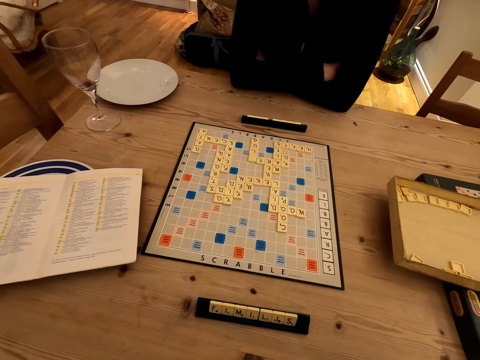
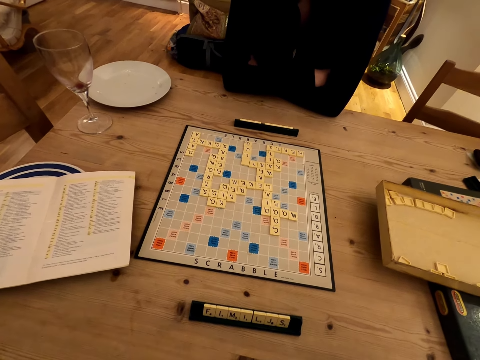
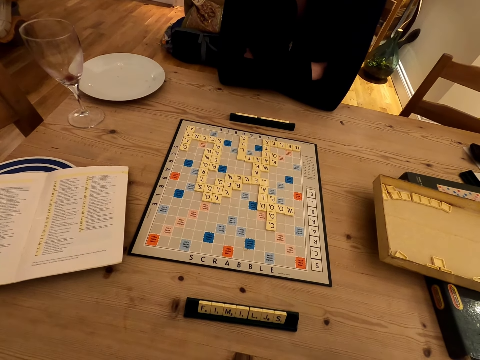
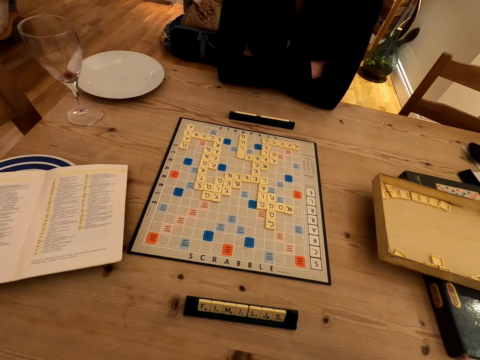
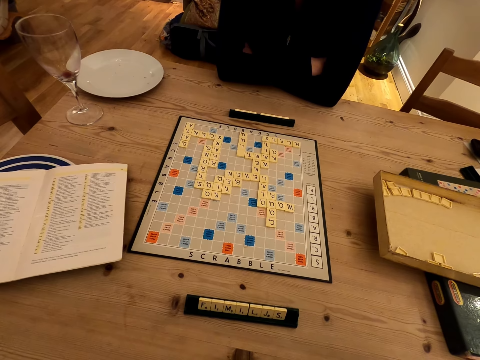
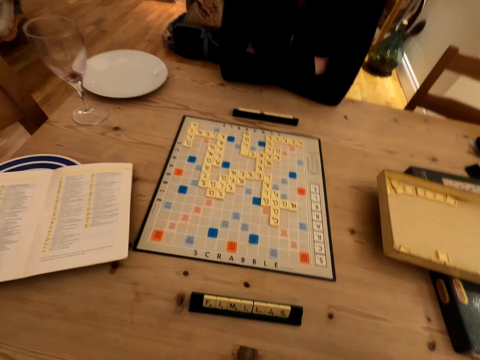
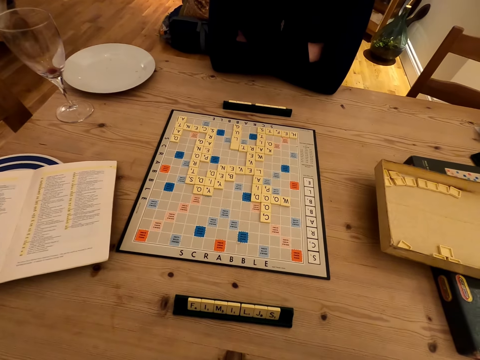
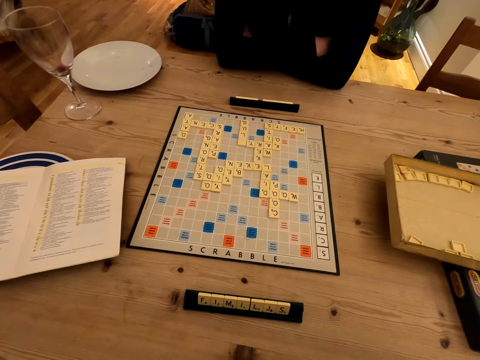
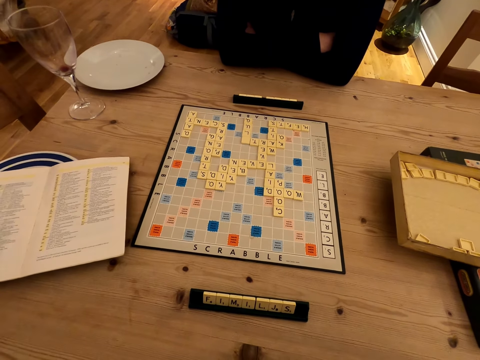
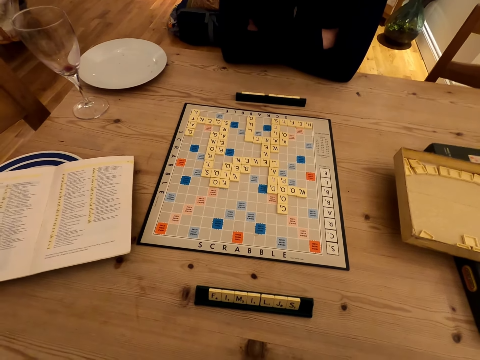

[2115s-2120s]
The camera wearer stares at a game board.

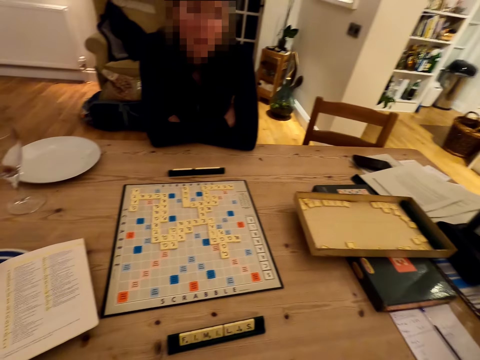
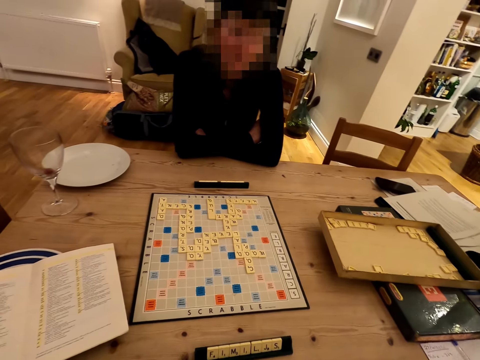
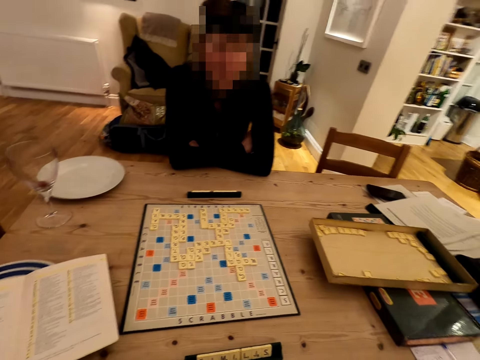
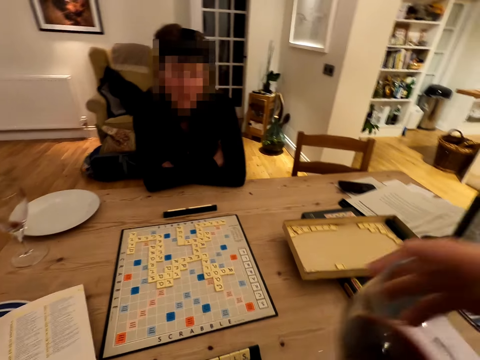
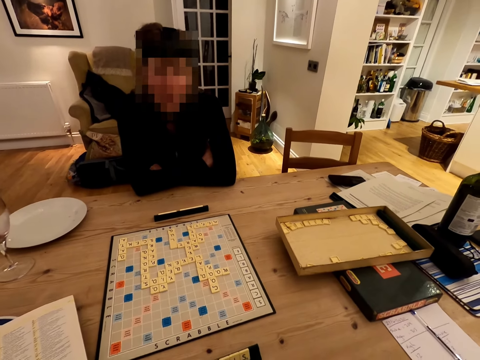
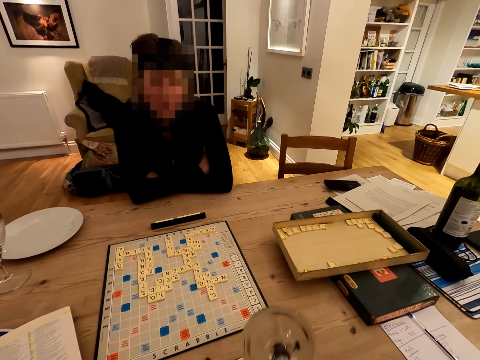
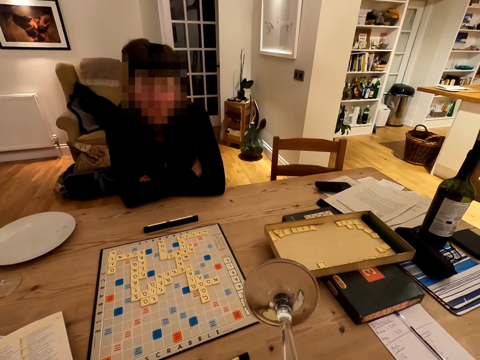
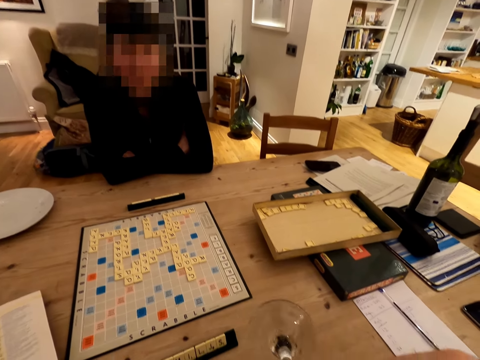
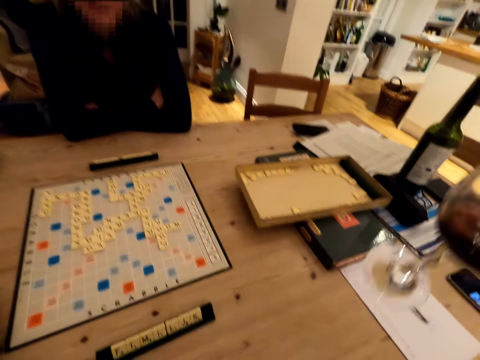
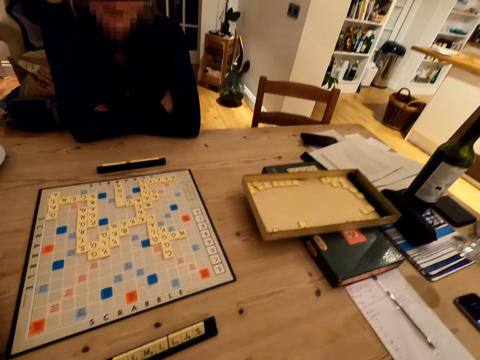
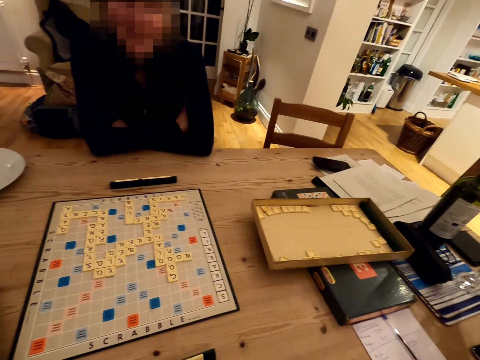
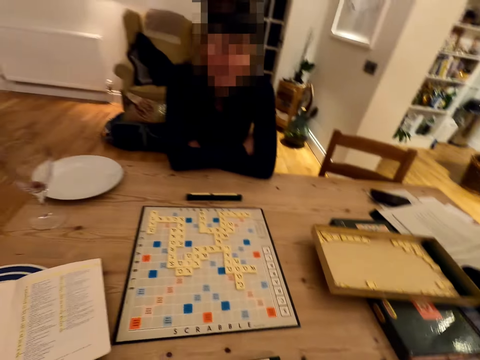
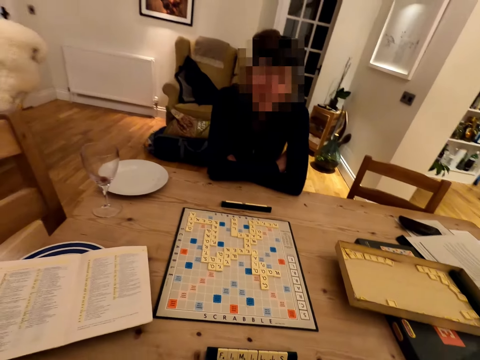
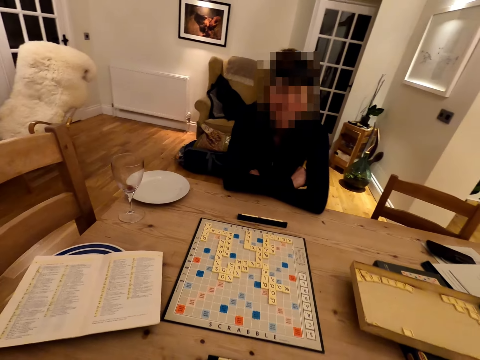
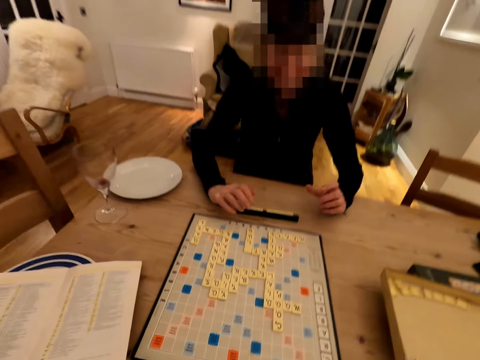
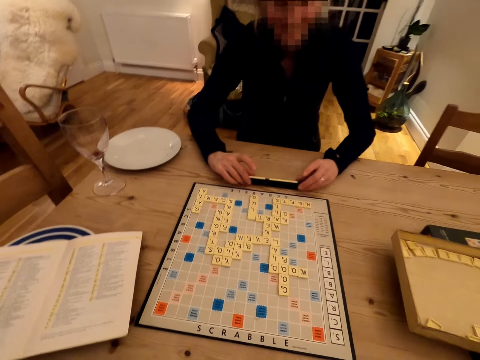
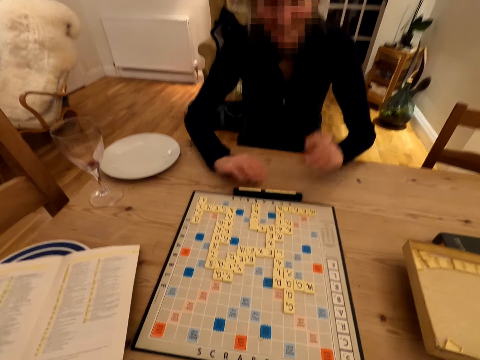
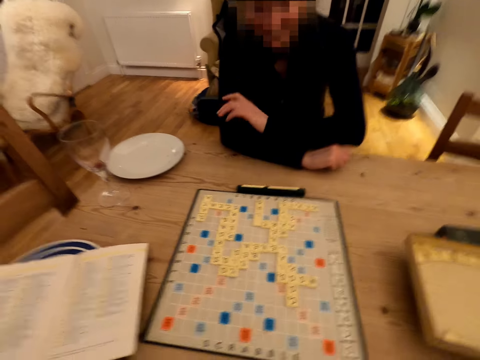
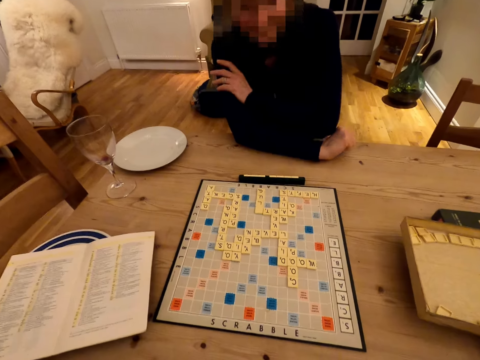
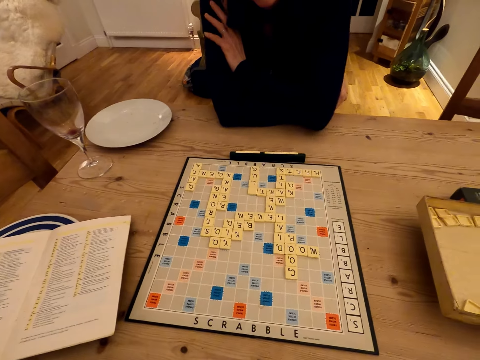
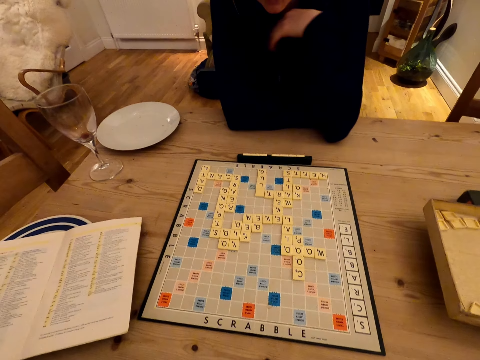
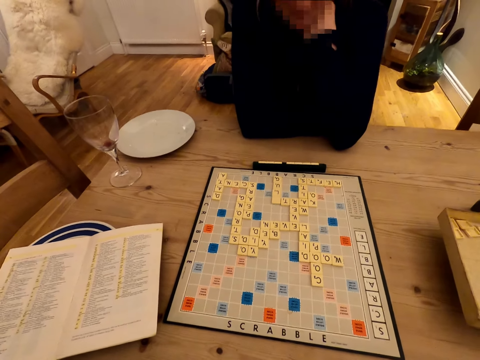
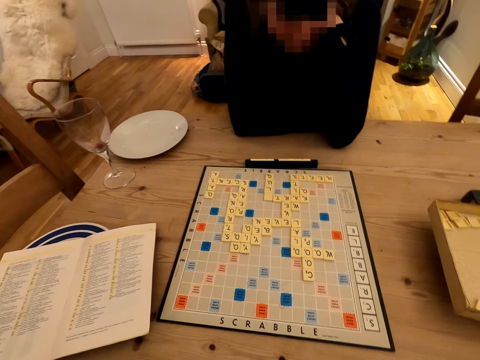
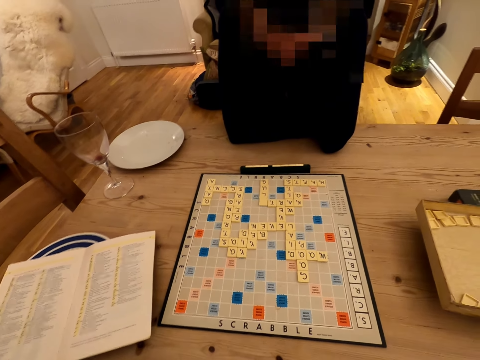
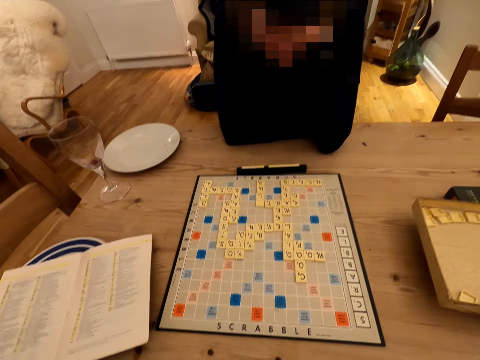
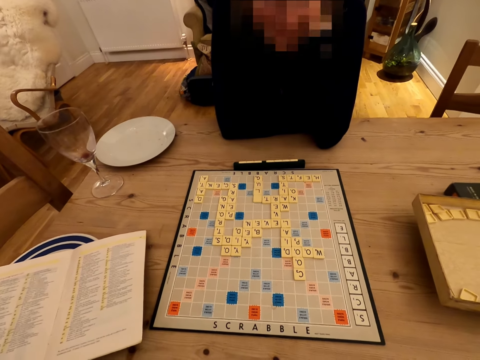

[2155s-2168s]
The camera wearer takes a drink. They place down the drink. A person touches word puzzle pieces. The person moves a word holder. The camera wearer stares at a game board. The person folds their hands.

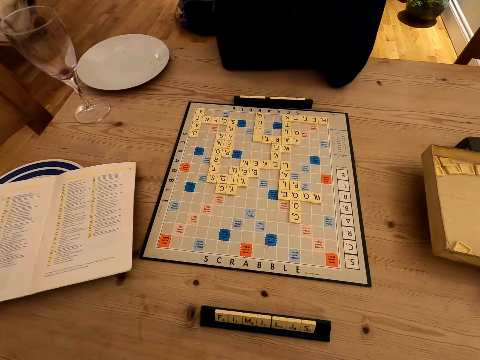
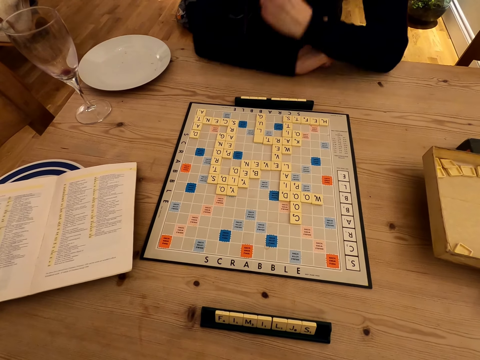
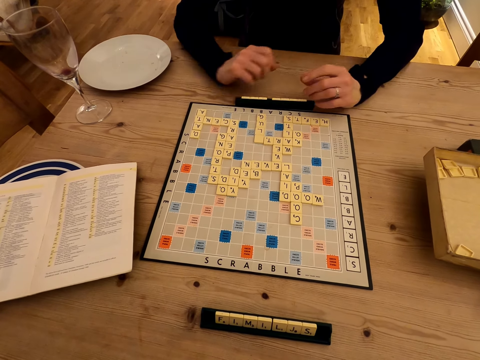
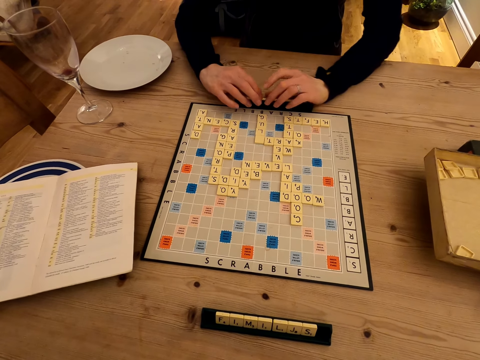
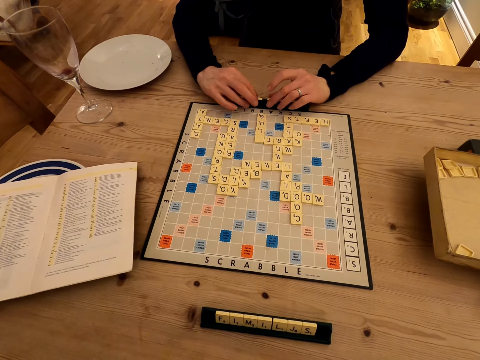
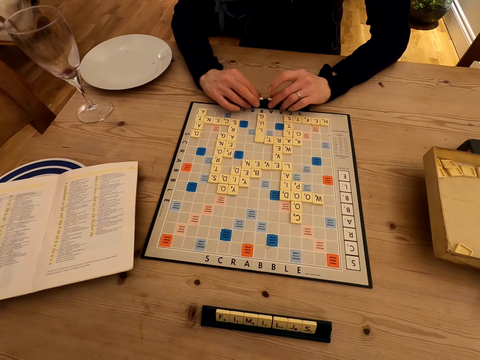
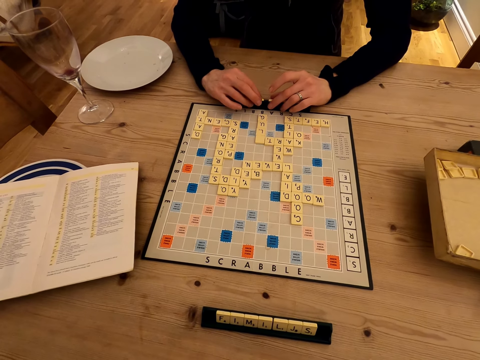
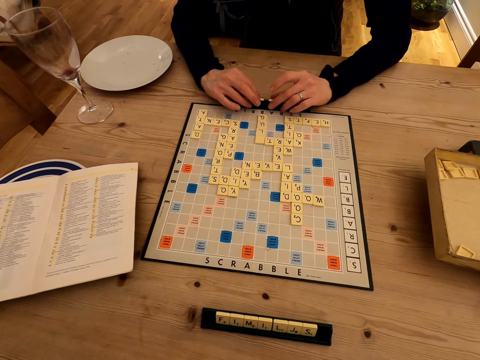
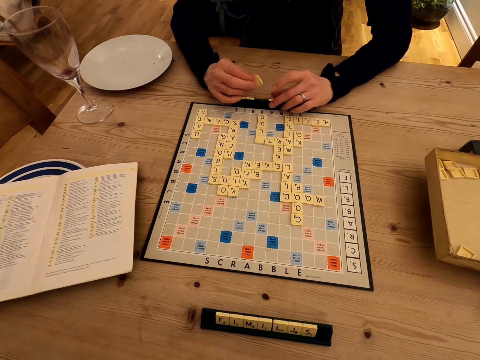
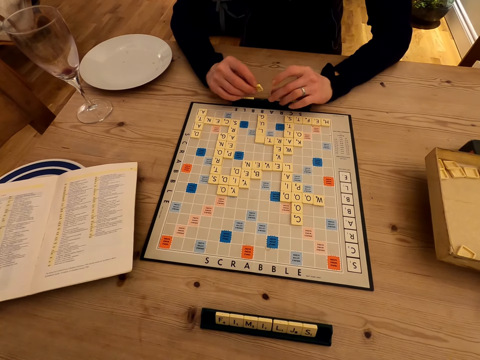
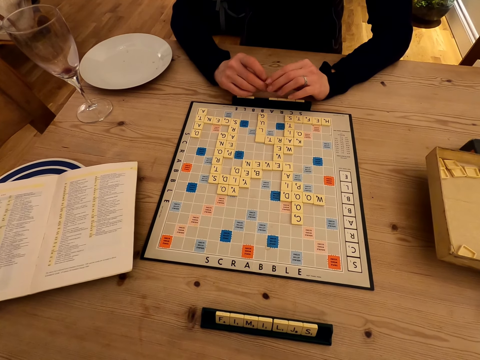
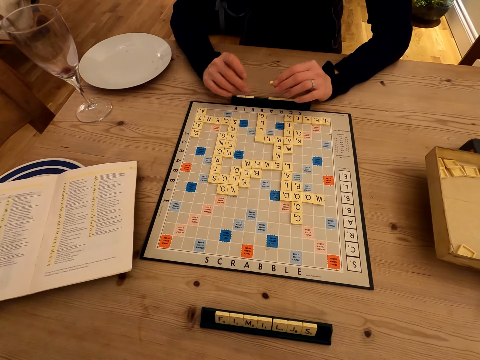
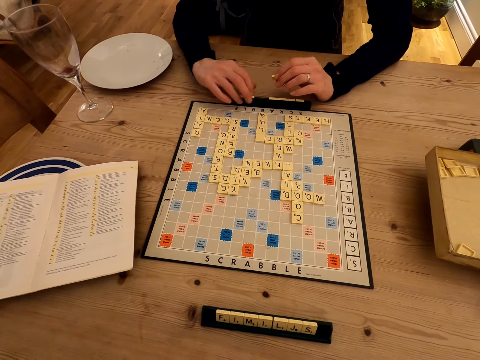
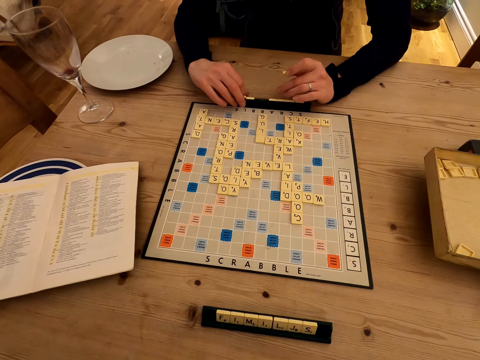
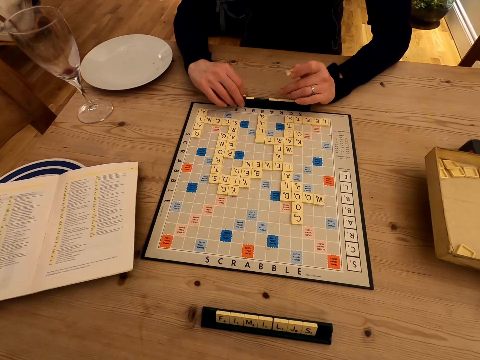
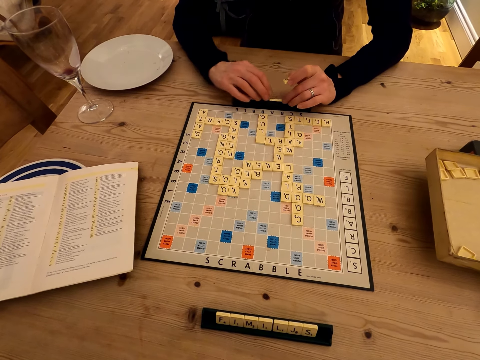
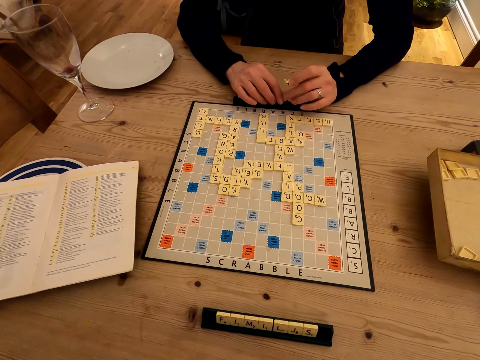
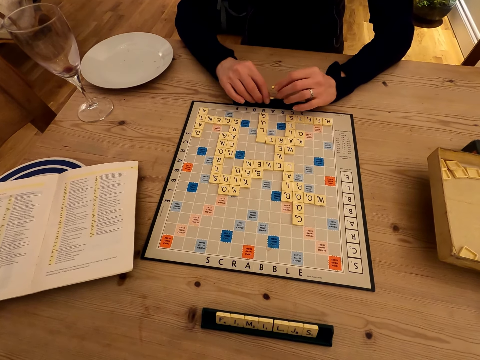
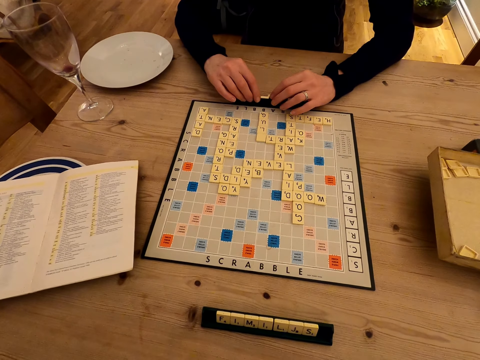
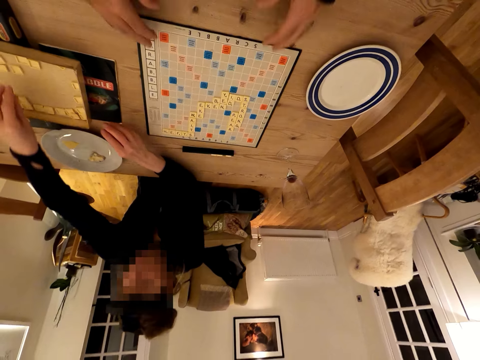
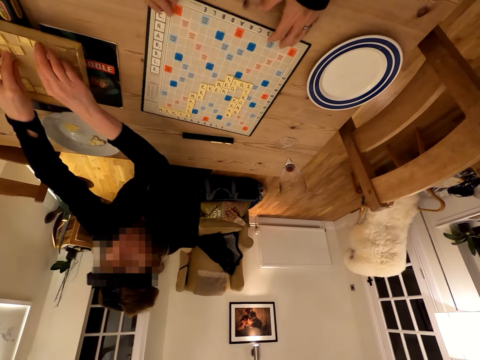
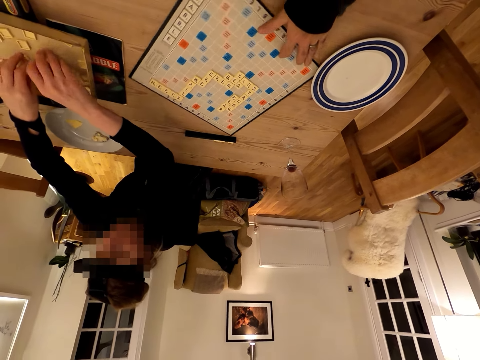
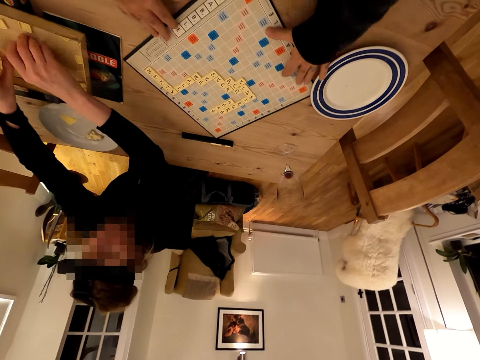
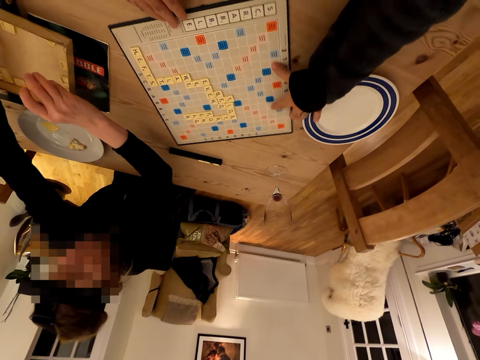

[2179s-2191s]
A person touches the case with scrabble tiles. The person moves the tiles on the scrabble tile holder. The person picks scrabble tiles. The person arranges the scrabble tiles. The person touches a scrabble tile. The person picks a scrabble tile. The person puts the tiles on the scrabble tile holder. The camera wearer pulls the scrabble board. The person picks the scrabble tiles. The camera wearer rotates the scrabble board.
